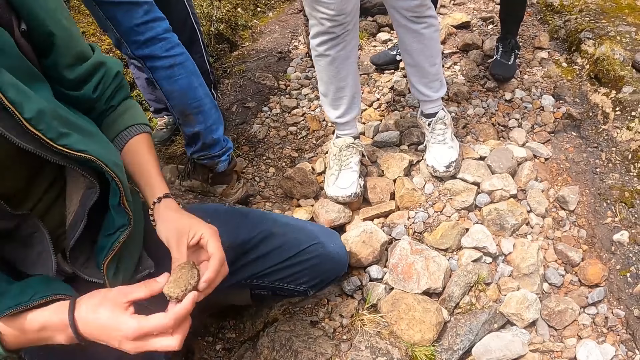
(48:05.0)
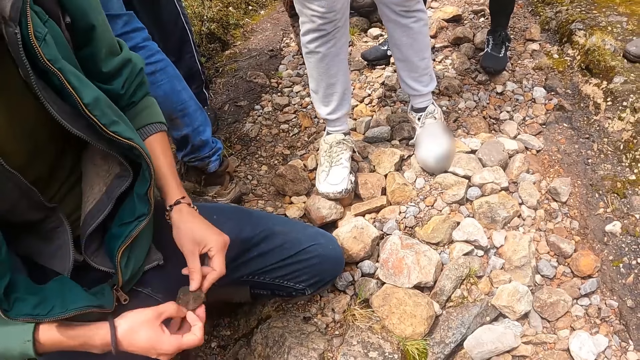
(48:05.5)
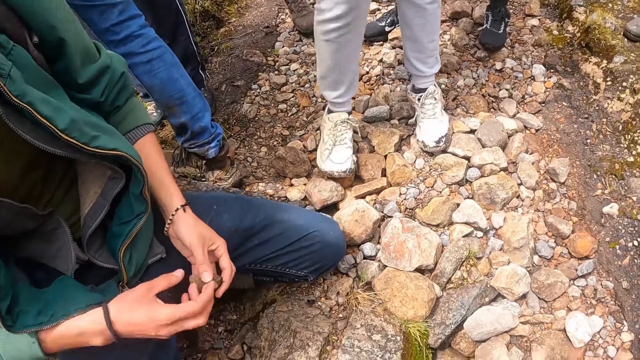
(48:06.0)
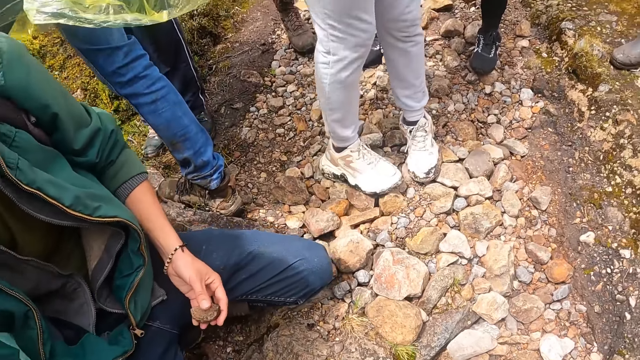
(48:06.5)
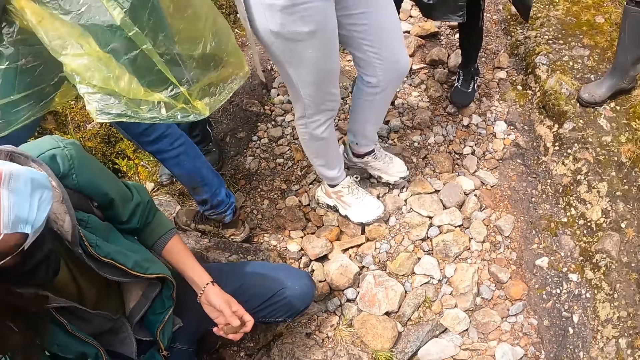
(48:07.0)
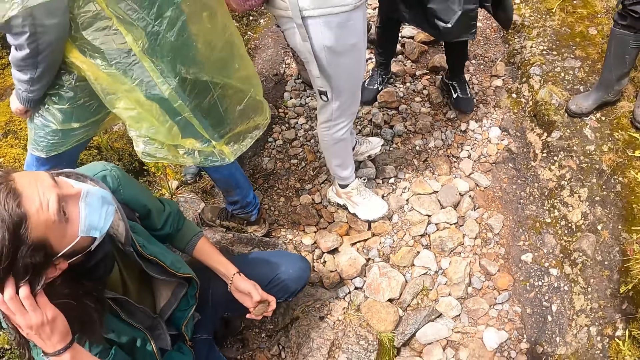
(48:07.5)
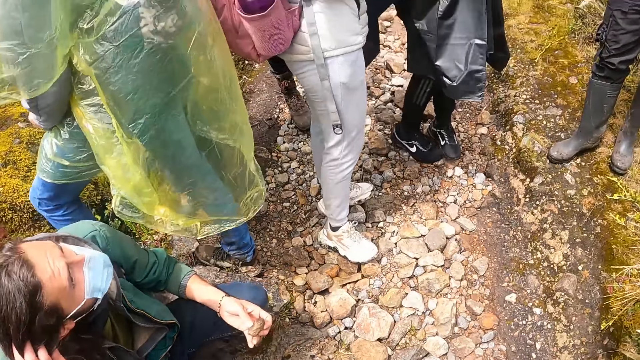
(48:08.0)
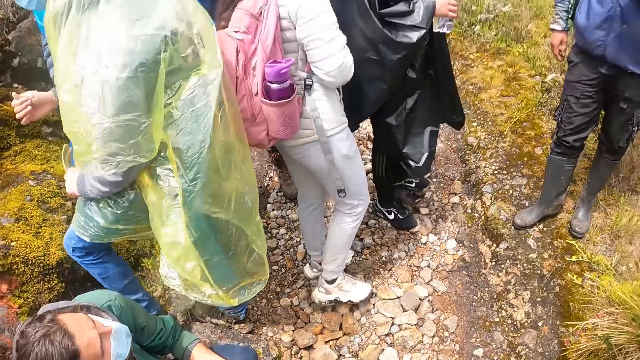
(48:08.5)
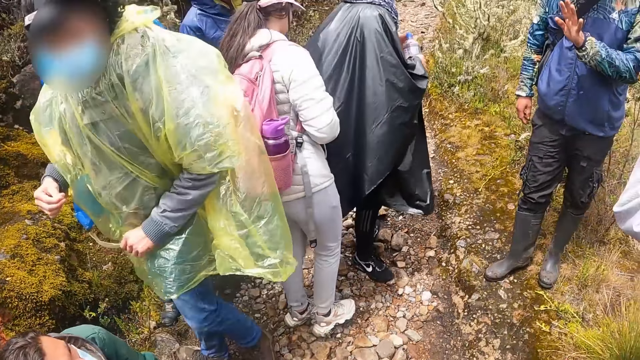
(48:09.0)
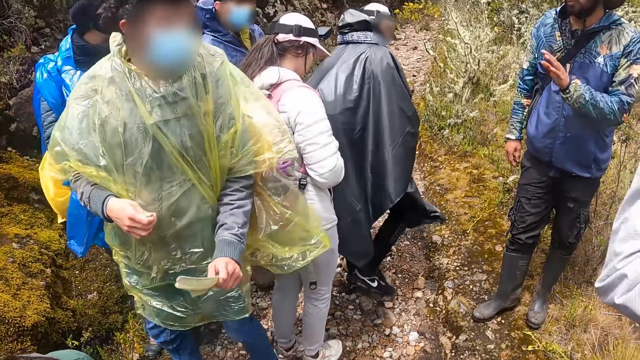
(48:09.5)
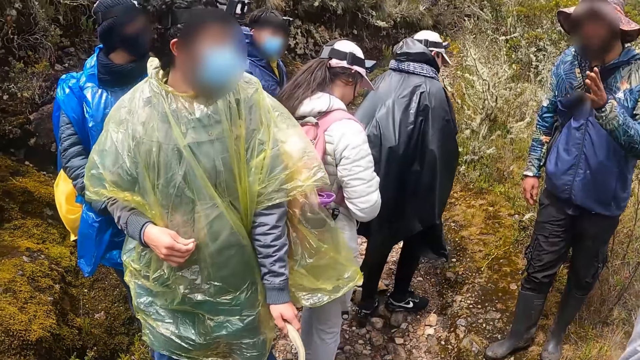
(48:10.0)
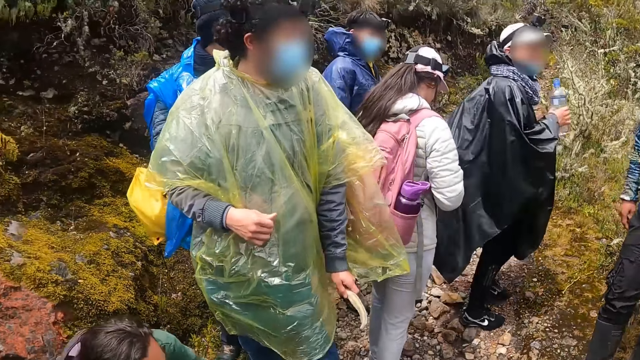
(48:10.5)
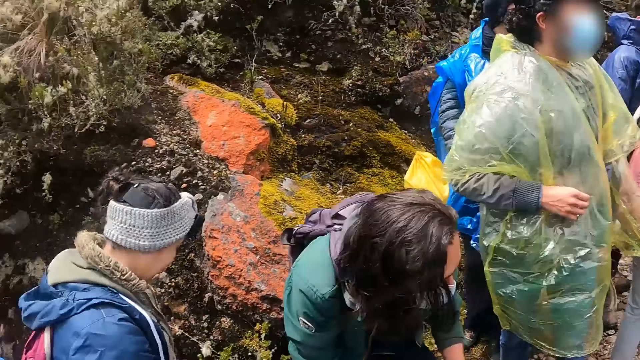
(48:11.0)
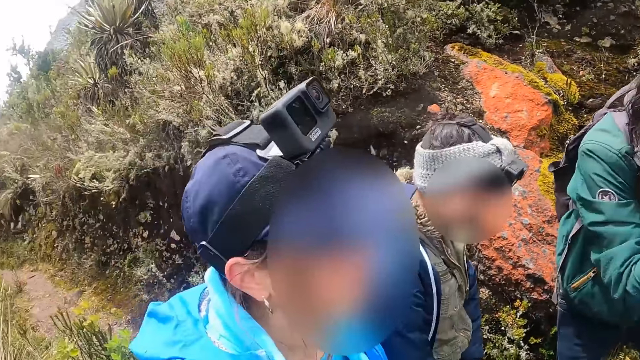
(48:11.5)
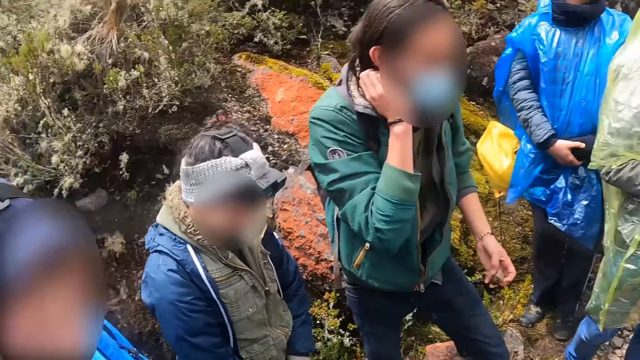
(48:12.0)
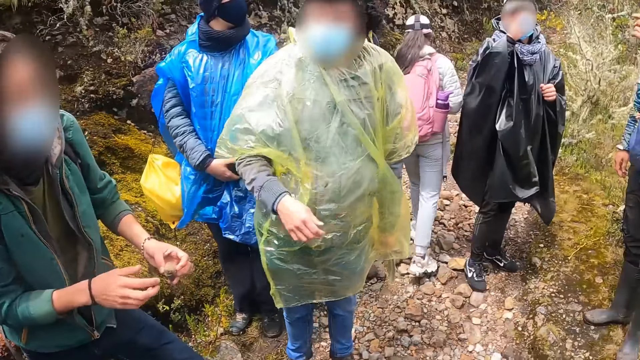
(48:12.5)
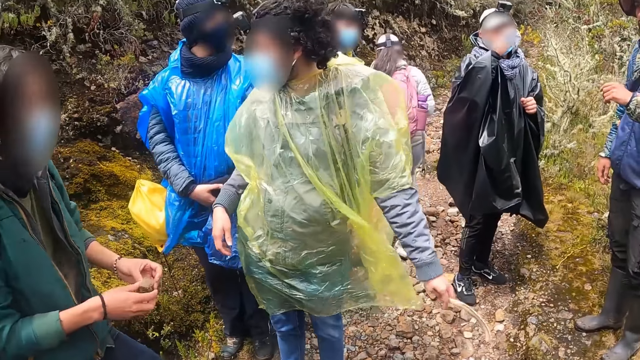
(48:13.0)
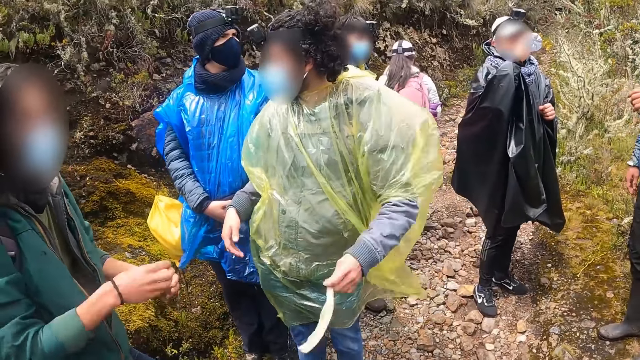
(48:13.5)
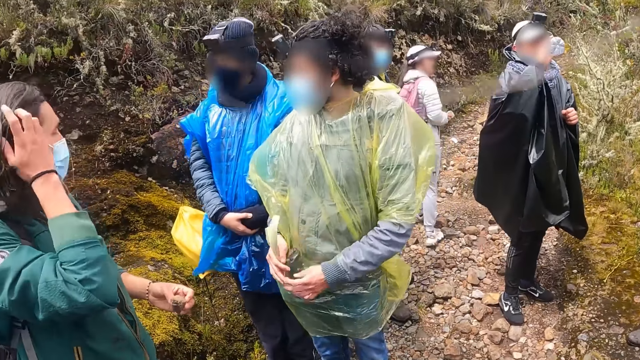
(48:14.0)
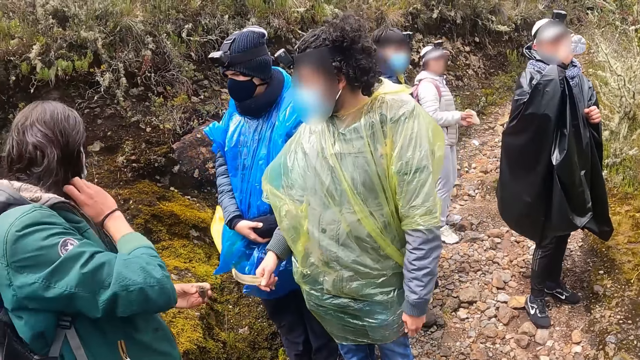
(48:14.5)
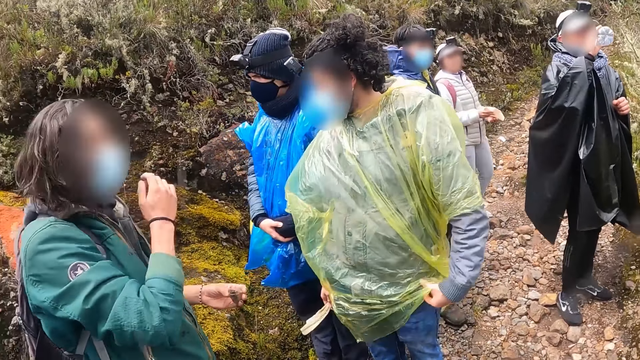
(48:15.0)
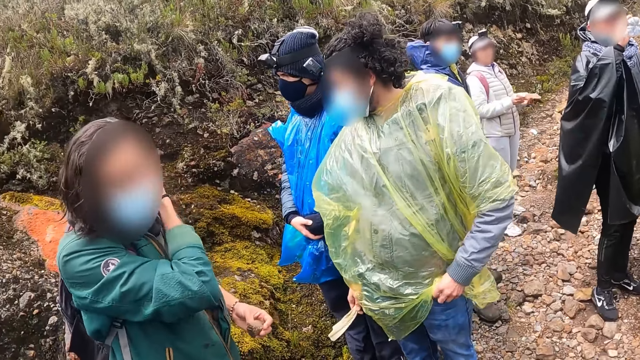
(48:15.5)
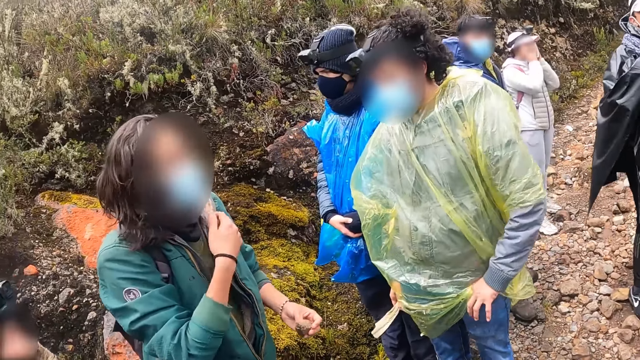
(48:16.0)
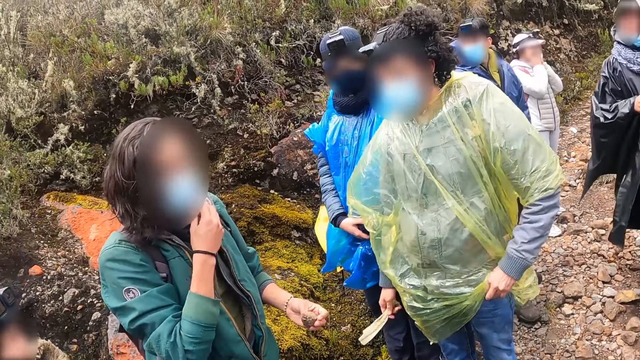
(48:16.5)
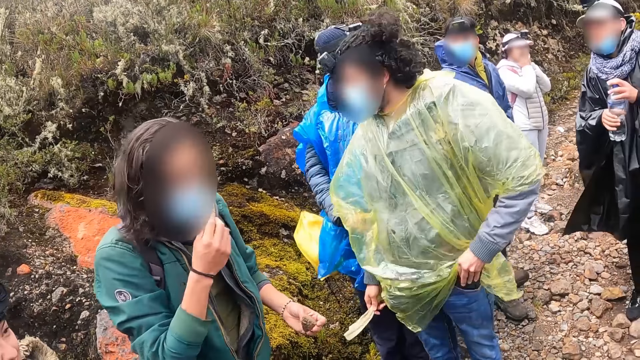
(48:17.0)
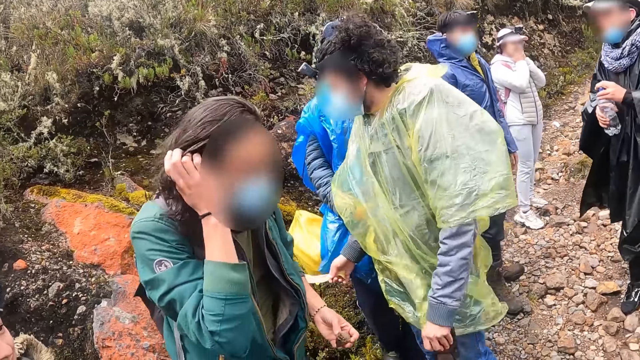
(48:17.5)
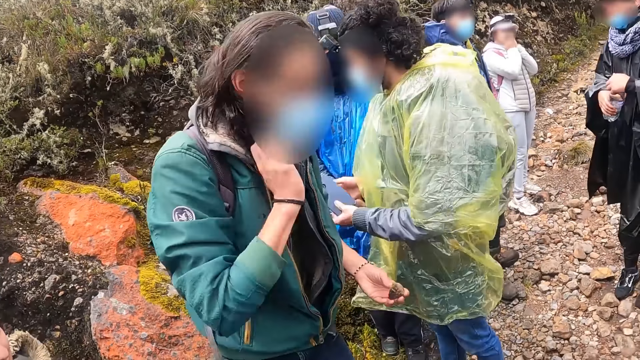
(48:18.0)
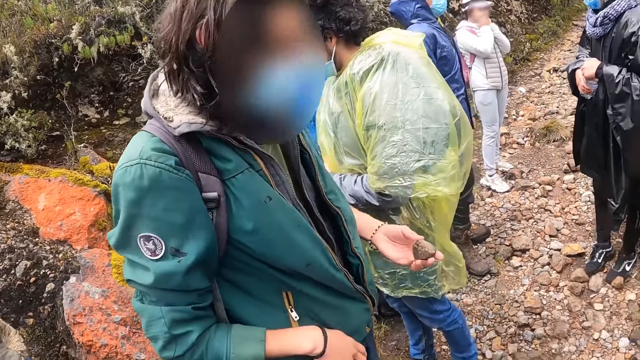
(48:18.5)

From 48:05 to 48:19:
The man holds the stone with both hands. The woman holds the bottle with both hands. Another woman walks away. The camera wearer looks around. The man converses with the camera wearer.

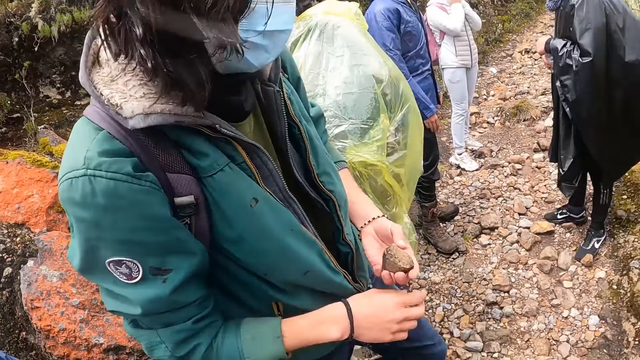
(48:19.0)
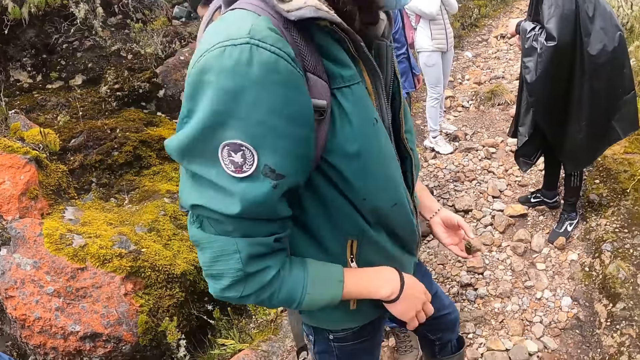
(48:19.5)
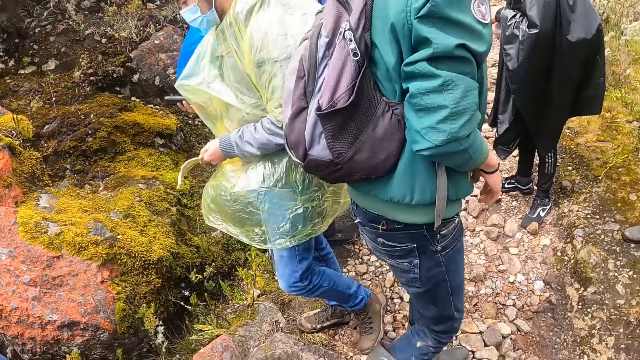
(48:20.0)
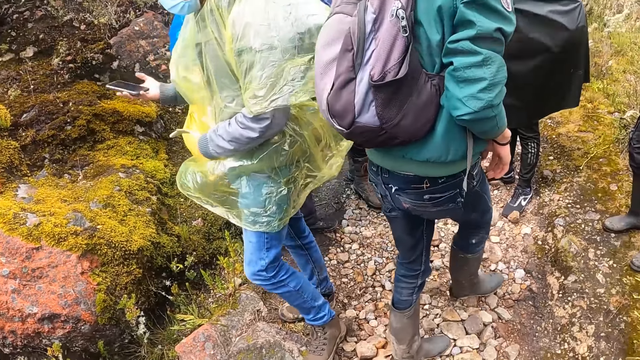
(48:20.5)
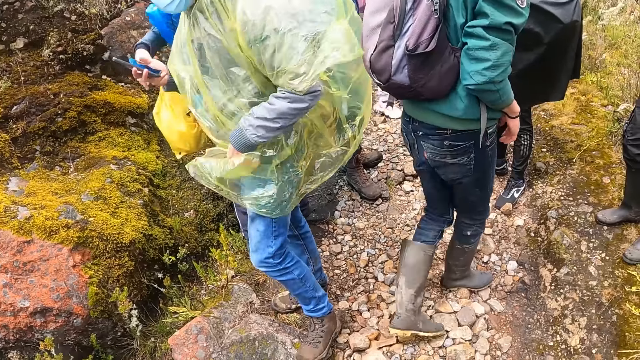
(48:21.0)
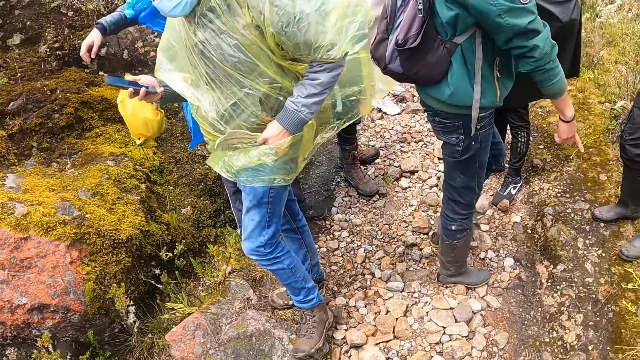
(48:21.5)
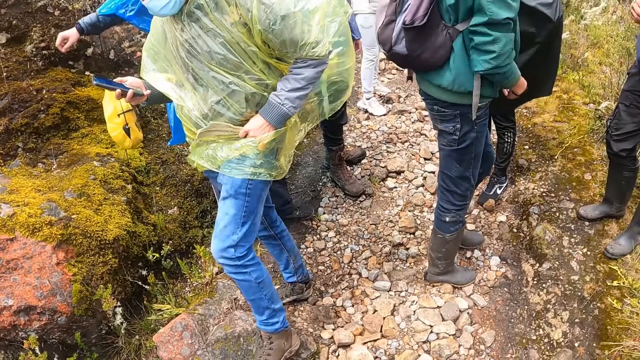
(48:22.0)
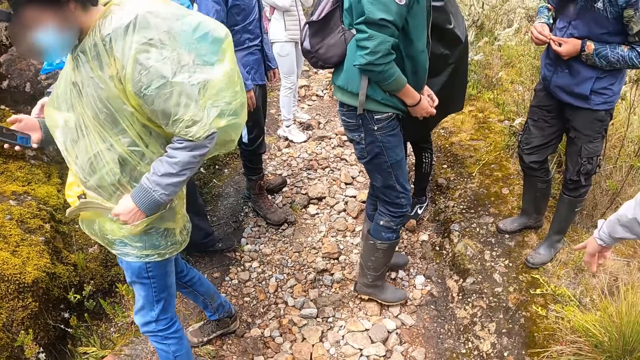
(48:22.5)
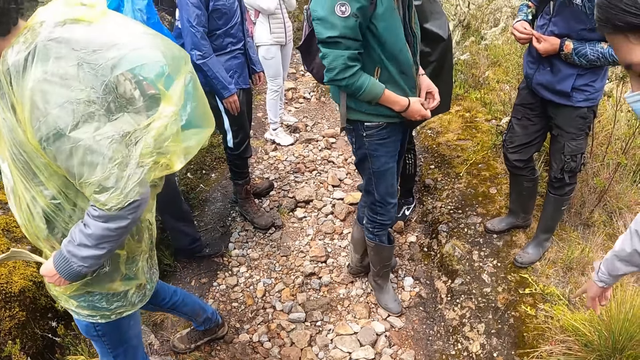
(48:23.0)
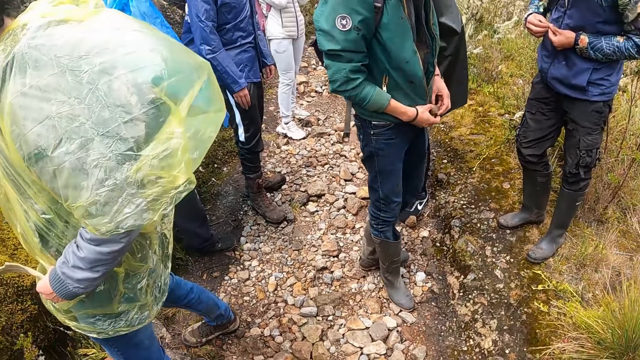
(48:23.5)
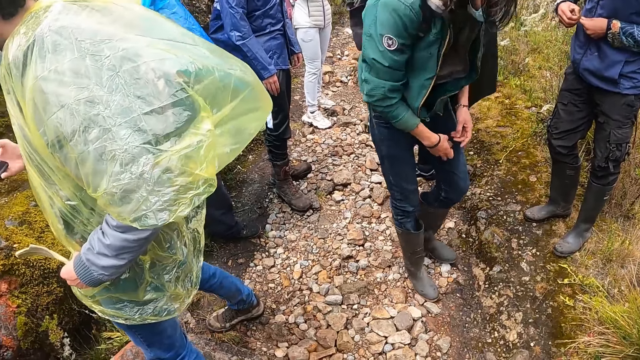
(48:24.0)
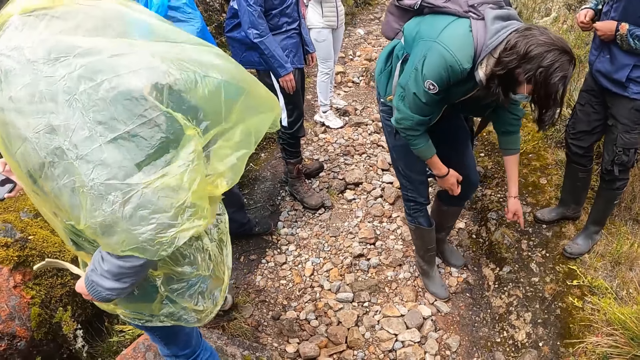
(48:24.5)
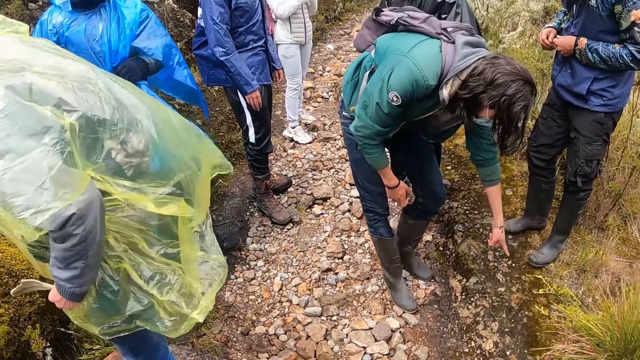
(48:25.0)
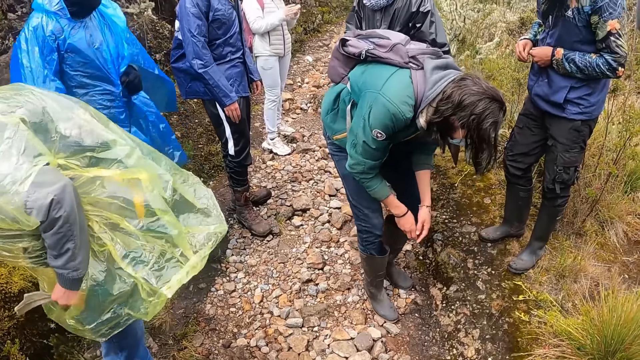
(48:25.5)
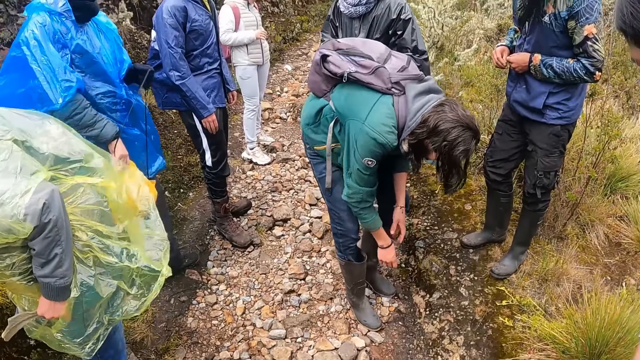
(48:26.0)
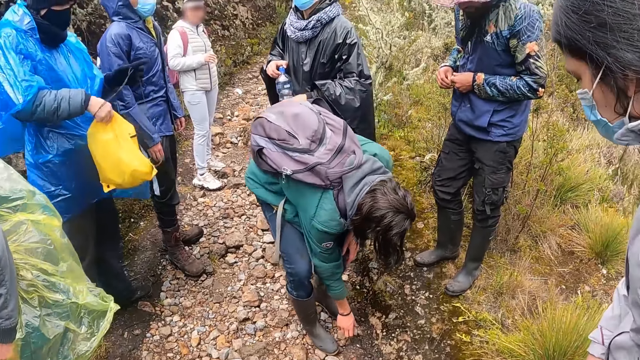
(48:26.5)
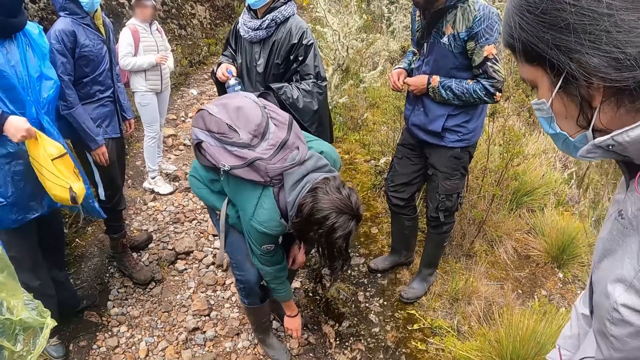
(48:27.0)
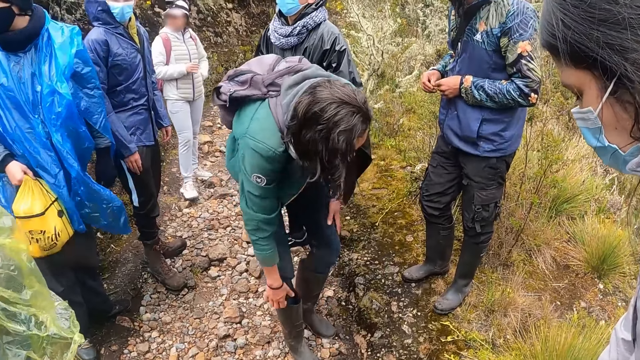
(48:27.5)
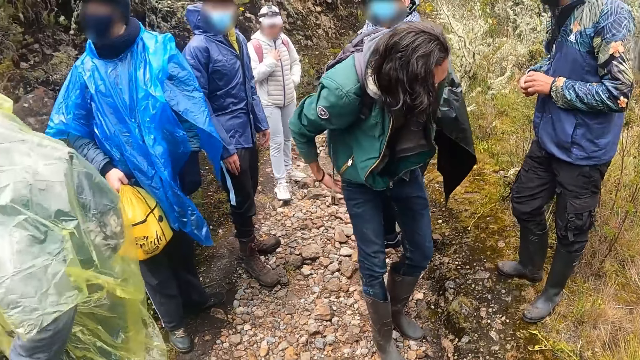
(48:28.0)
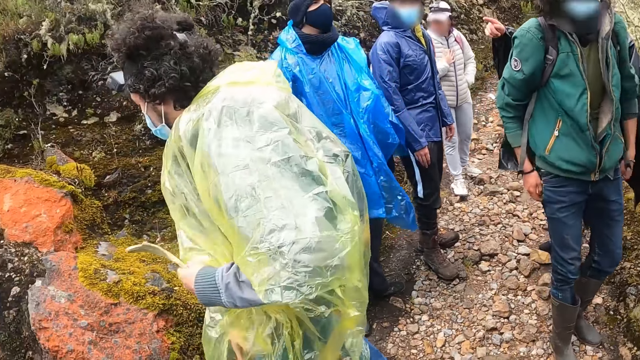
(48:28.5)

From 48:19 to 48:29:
The man walks away. Another man holds his phone. The first man points at something. A third man holds the strap of the bag with his left hand. The first man drops the stone on the ground with his right hand. The first man picks up something. The third man holds the bag with his right hand.
